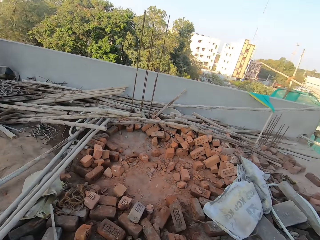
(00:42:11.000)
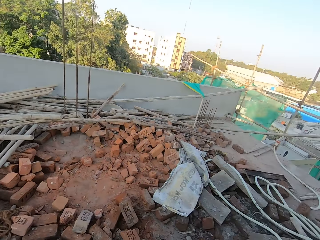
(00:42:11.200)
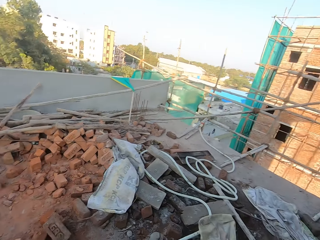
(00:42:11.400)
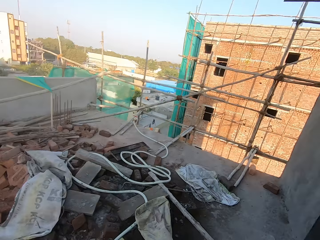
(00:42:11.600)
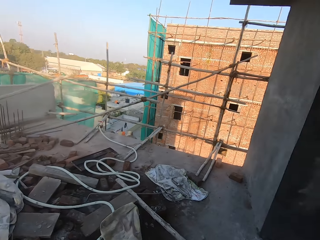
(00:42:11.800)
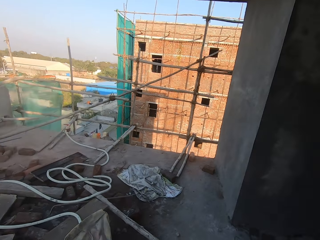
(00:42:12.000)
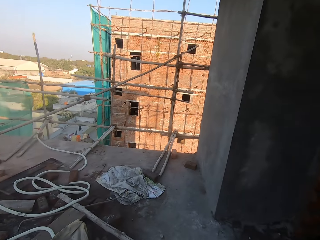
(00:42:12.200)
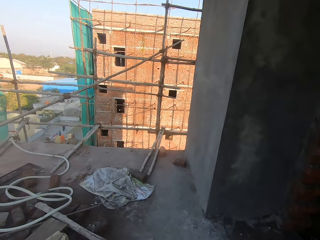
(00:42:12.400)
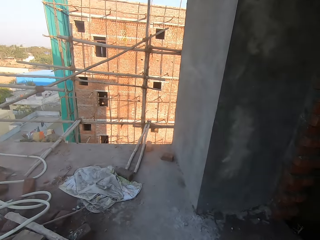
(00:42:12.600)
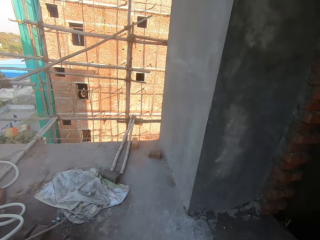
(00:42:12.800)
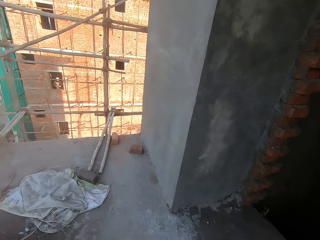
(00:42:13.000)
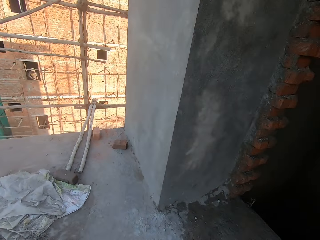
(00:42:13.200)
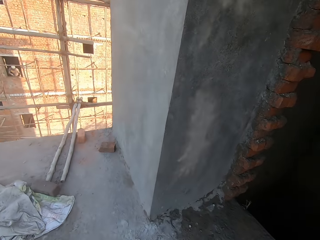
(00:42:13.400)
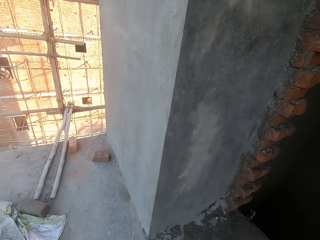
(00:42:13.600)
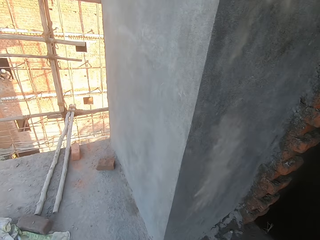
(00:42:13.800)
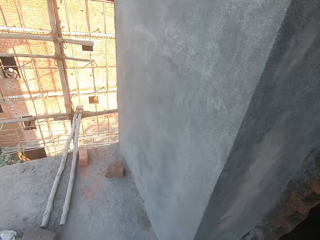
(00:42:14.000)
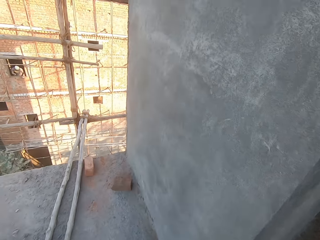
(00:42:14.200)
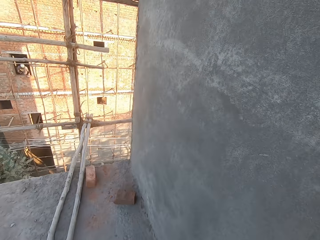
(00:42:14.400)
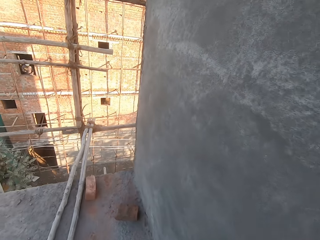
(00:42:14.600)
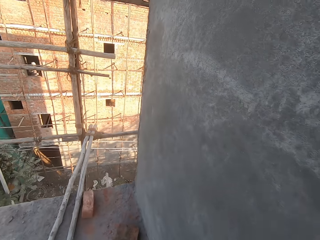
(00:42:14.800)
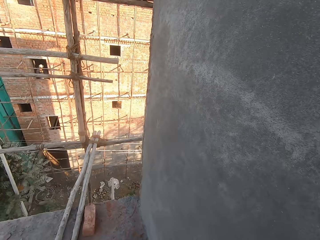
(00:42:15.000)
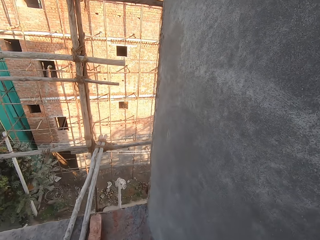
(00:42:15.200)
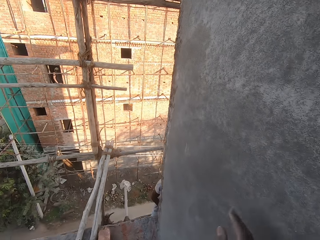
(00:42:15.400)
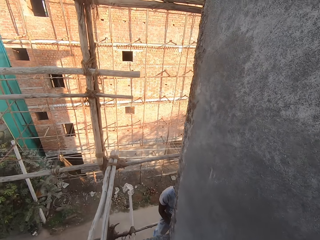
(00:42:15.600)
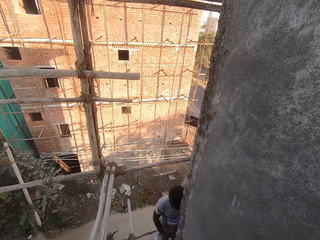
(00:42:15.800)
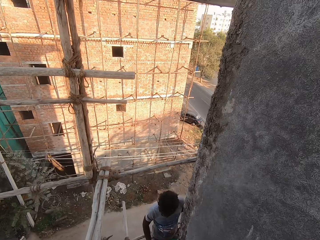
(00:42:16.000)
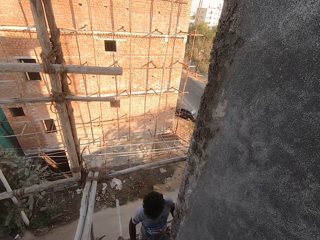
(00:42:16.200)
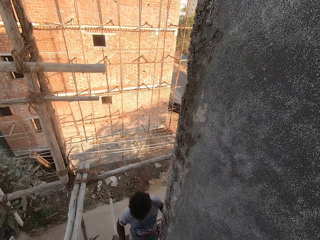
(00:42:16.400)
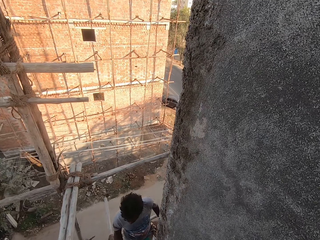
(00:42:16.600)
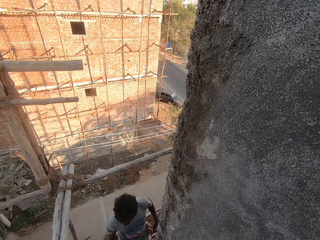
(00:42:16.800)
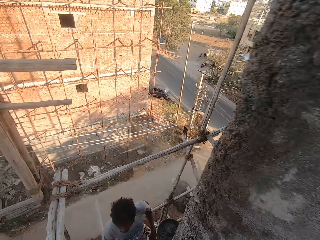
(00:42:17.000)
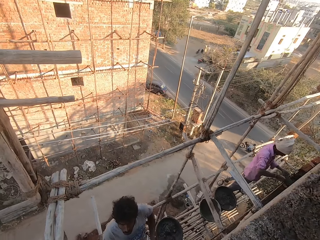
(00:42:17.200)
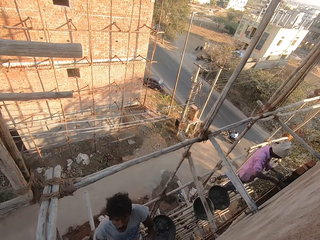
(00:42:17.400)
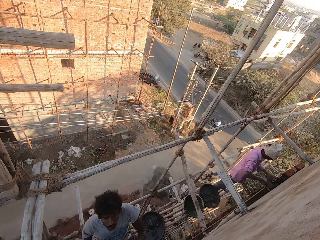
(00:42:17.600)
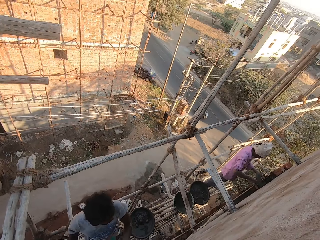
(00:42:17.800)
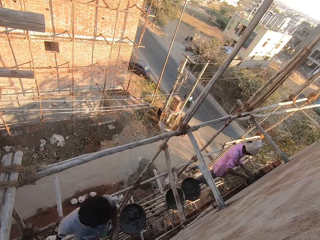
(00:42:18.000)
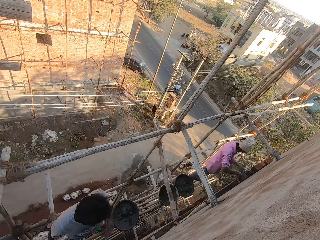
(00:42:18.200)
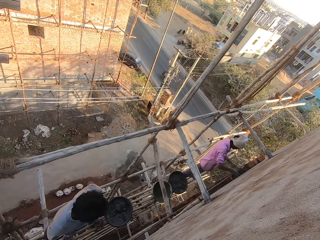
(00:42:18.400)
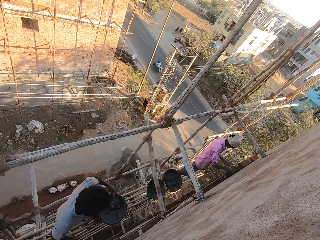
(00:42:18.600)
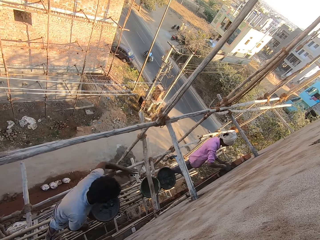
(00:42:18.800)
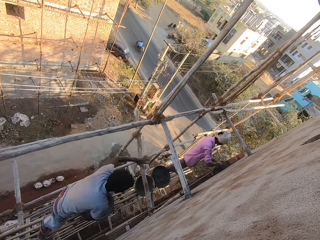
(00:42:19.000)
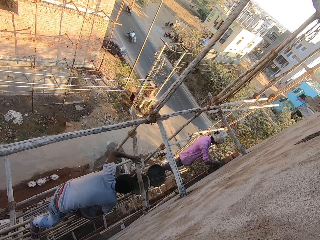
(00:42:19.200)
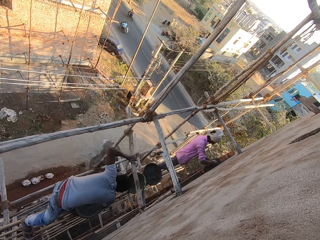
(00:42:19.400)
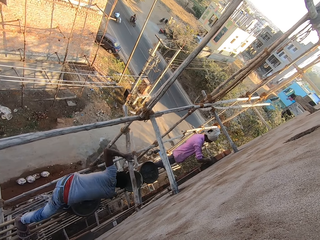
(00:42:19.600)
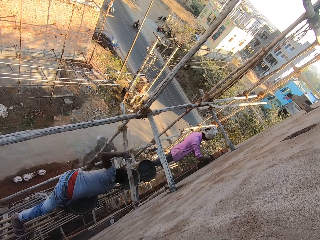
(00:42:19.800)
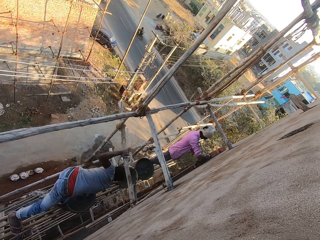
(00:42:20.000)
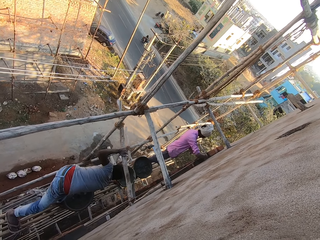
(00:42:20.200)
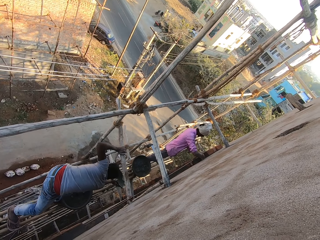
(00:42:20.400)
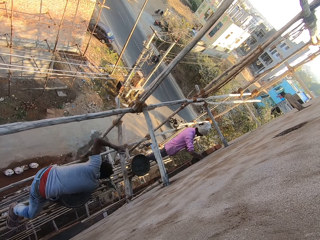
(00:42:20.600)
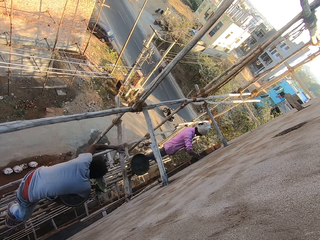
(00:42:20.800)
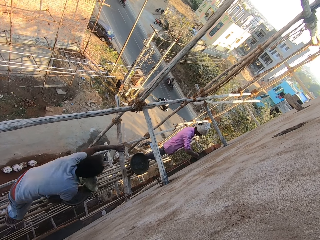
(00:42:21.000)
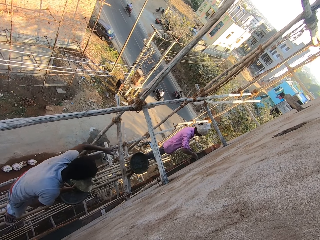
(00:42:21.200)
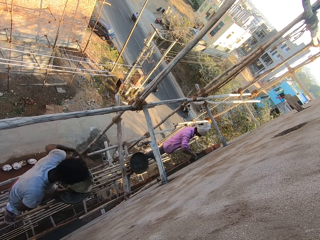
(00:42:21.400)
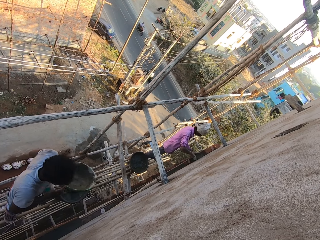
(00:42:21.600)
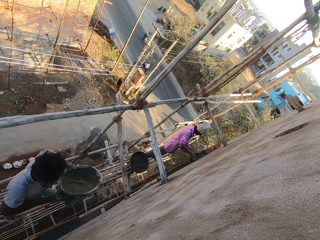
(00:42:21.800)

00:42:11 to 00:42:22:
The camera wearer walks around the building and converses with a man. The man holds the scaffolding with his left hand and picks up a head pan on the scaffolding with his right hand.

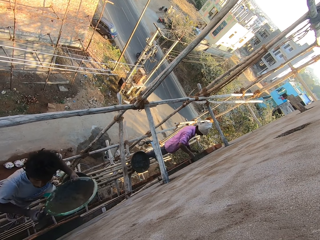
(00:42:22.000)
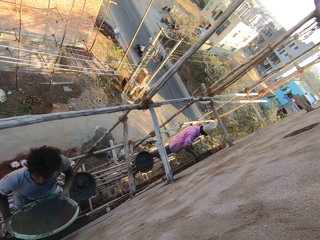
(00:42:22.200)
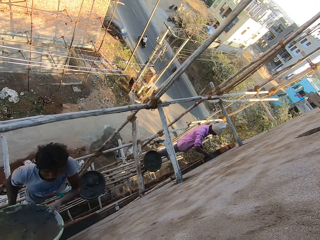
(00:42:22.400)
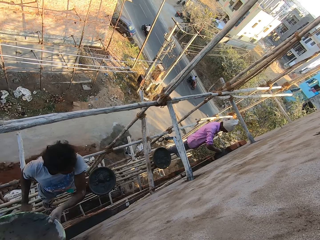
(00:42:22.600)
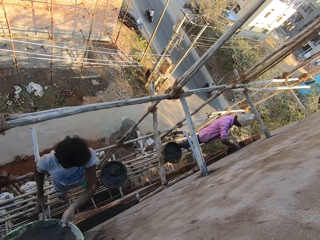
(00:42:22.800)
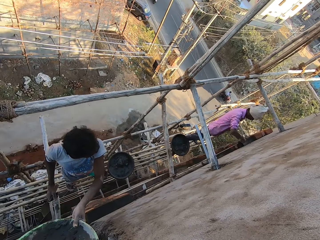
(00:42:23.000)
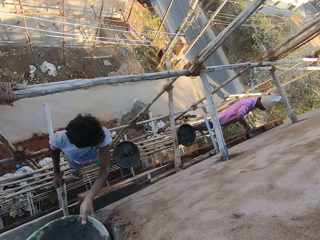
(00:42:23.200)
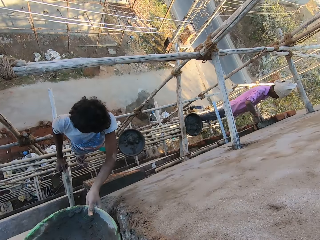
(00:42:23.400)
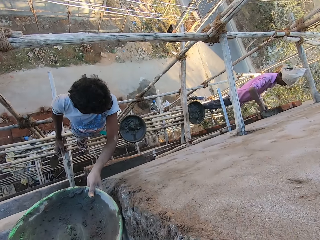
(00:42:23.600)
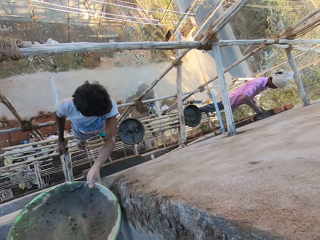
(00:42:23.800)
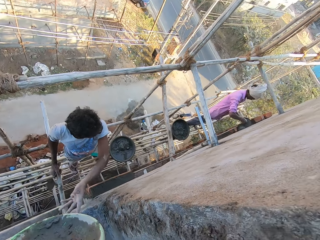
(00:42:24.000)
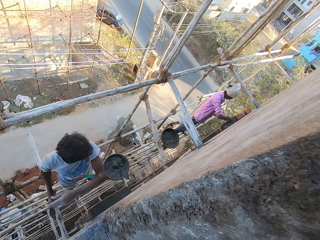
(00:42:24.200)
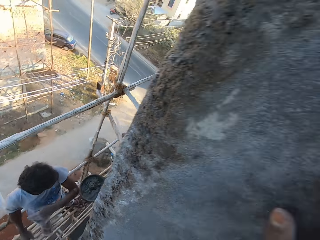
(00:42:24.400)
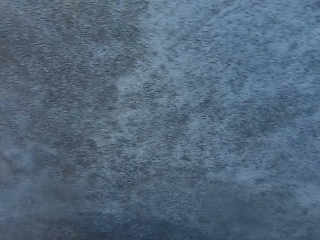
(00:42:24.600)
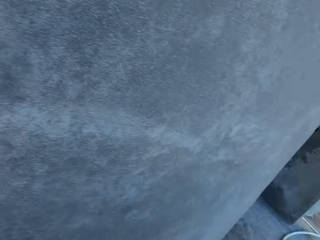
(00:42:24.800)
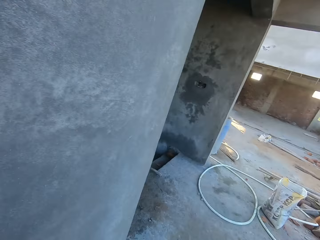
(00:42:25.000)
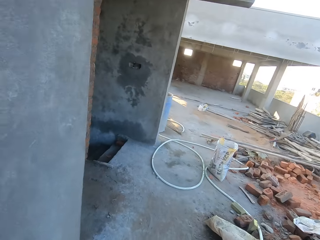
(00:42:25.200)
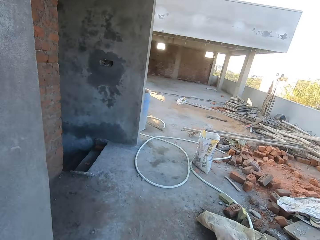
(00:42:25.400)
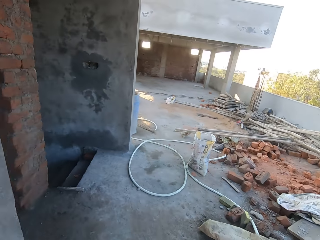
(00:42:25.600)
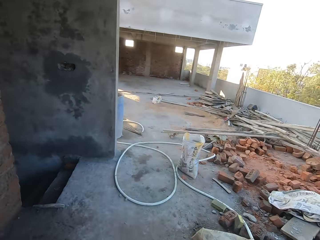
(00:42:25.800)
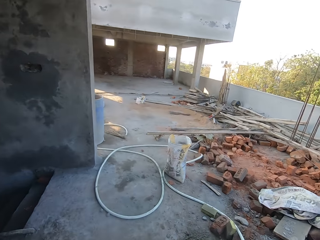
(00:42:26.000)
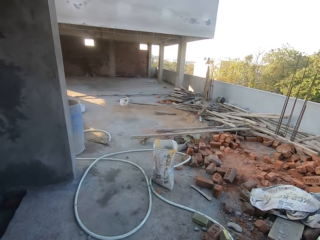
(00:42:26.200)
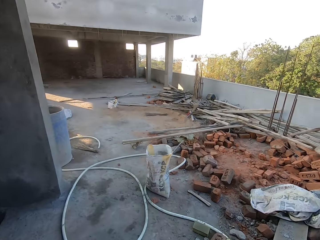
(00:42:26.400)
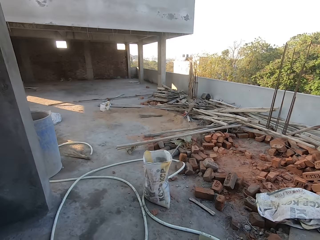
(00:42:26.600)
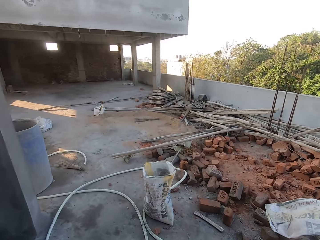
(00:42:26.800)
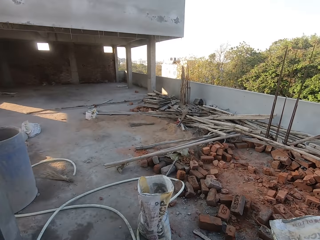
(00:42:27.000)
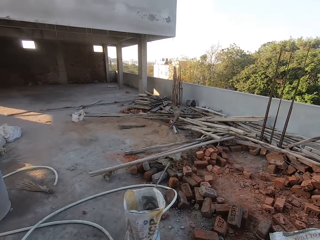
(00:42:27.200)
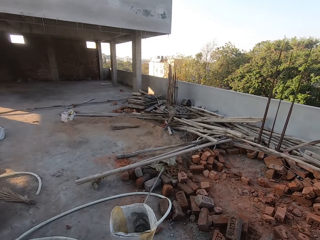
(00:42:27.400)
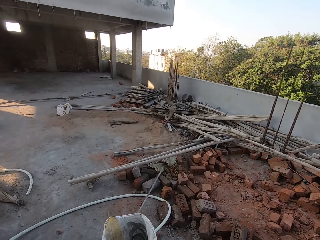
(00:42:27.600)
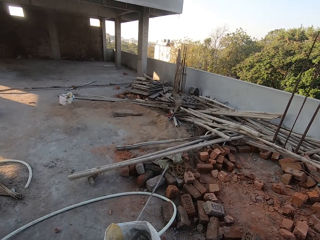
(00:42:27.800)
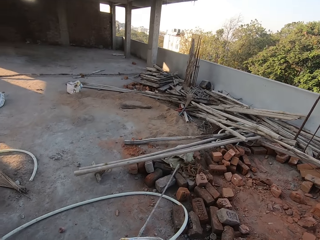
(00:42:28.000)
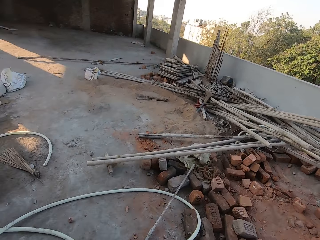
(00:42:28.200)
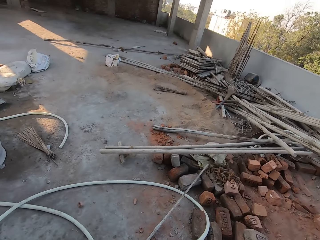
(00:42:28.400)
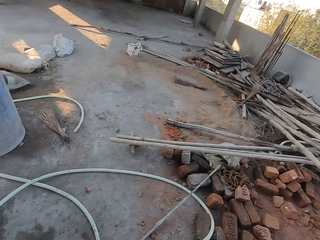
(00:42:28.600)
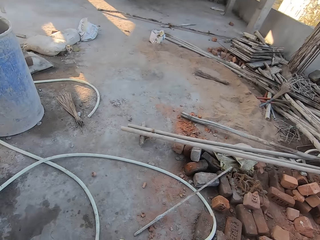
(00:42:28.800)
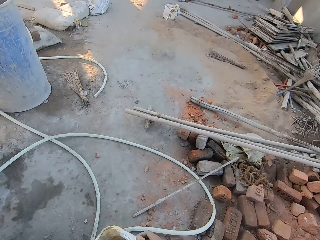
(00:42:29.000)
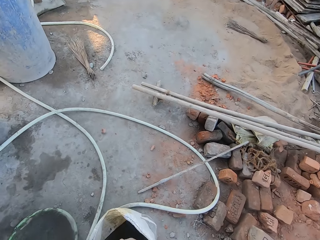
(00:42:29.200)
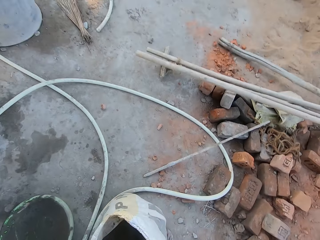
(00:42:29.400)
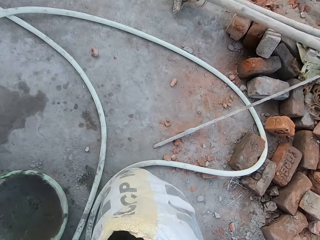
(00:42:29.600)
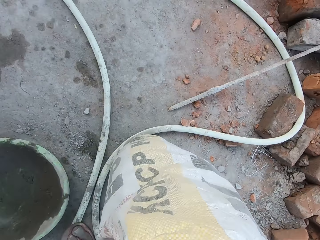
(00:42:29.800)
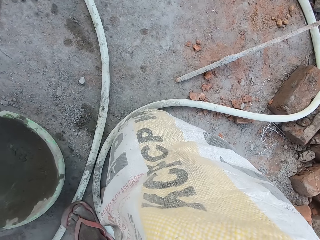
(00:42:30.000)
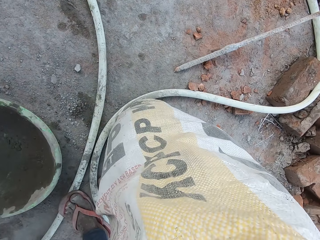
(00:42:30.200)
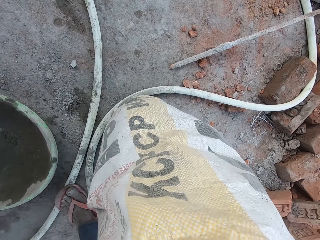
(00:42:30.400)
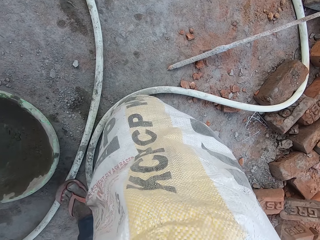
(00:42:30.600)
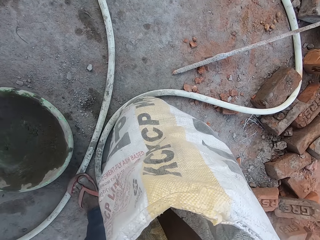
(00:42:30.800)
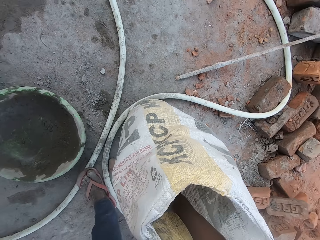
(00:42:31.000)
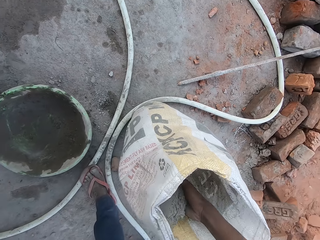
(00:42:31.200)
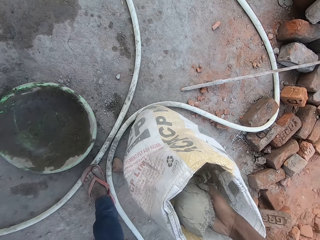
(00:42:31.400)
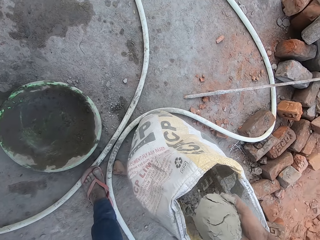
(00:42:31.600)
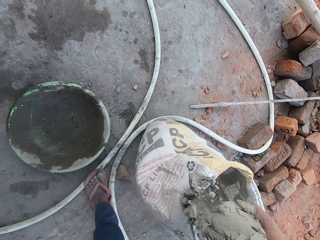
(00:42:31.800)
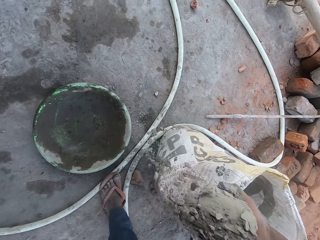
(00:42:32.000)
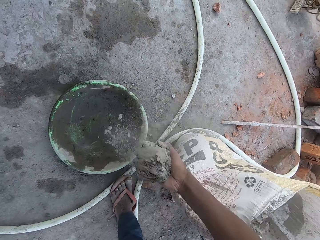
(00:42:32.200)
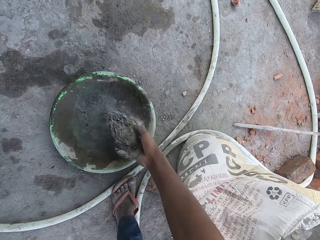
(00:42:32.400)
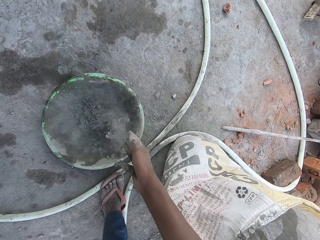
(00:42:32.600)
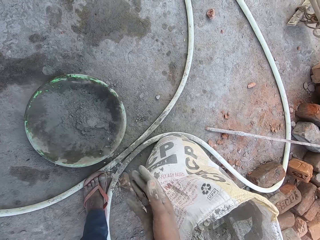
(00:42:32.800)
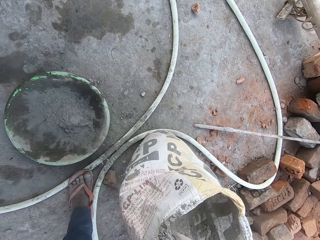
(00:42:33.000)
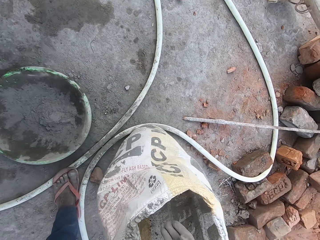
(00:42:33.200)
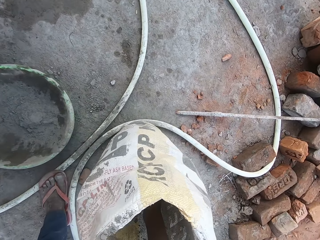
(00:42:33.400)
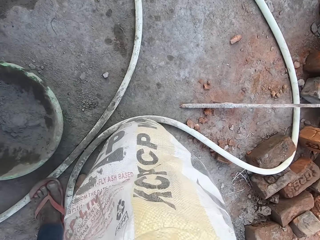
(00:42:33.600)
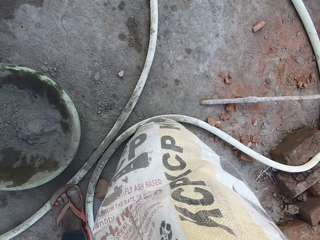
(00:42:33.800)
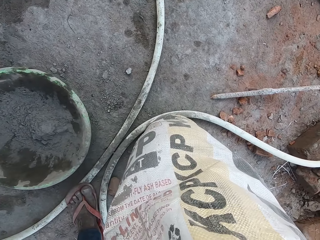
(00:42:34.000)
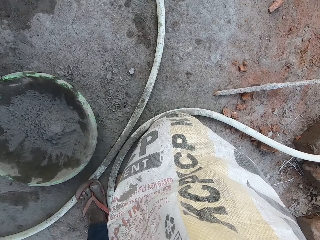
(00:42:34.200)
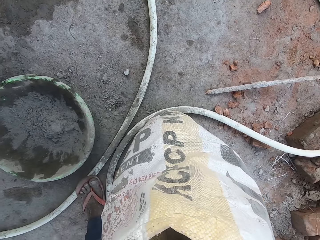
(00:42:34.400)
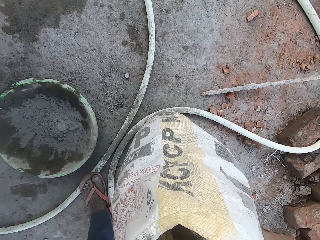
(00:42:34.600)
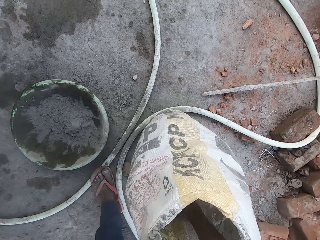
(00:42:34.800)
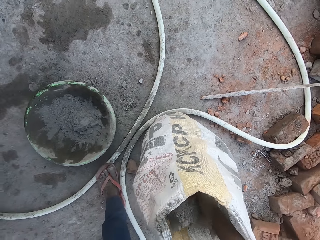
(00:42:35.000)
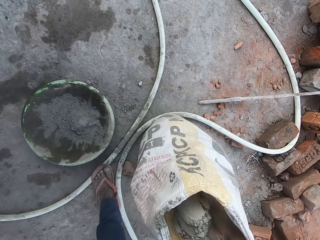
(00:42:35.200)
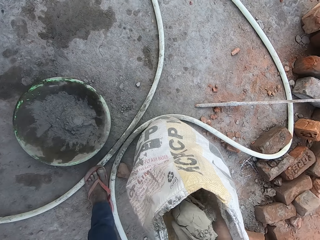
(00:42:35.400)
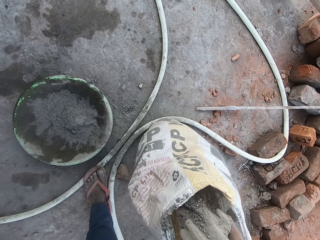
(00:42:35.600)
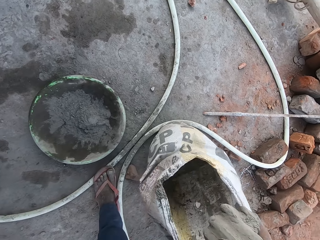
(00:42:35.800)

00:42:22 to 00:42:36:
The man holds the head pan with both hands. The man passes the head pan to the camera wearer with his left hand. The camera wearer places his right hand on the wall. He walks around the building. He places the head pan on the floor with his left hand. He gets cement from the bag into the head pan on the floor with his right hand.
